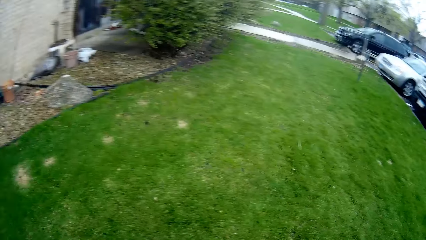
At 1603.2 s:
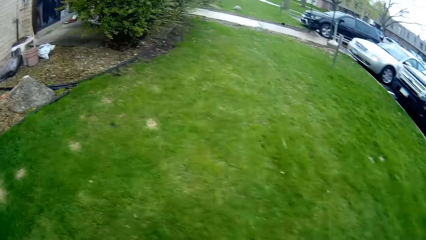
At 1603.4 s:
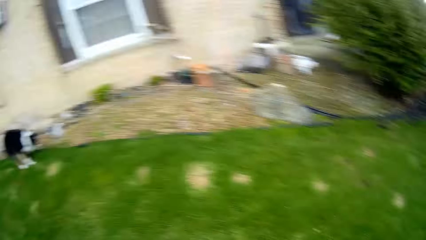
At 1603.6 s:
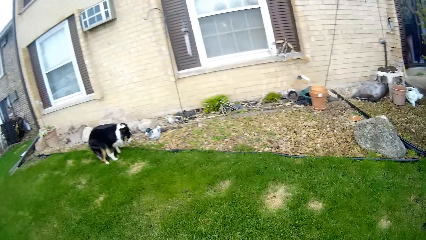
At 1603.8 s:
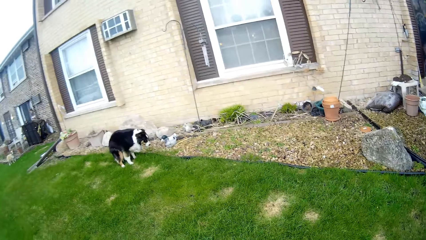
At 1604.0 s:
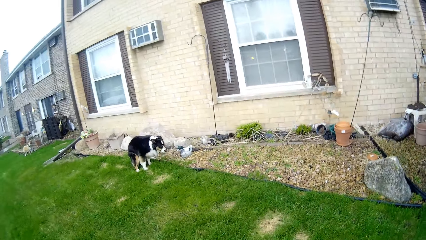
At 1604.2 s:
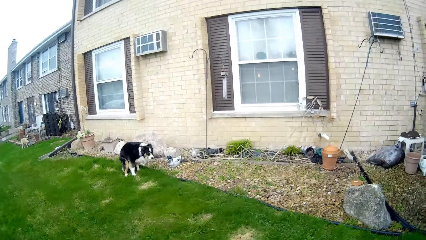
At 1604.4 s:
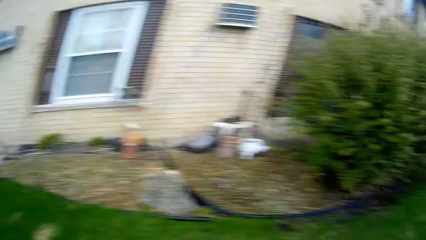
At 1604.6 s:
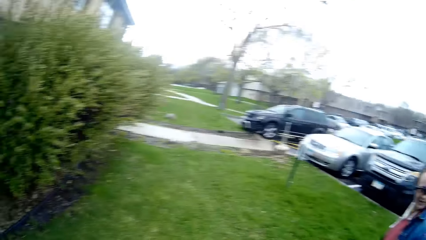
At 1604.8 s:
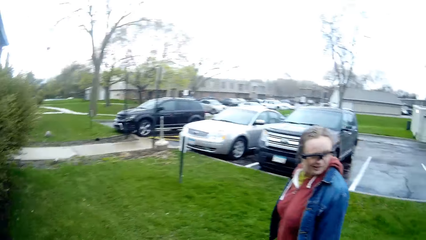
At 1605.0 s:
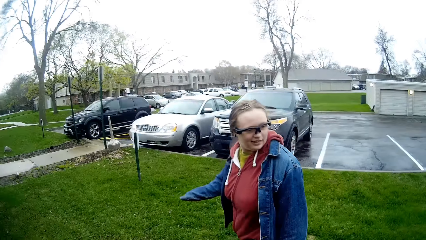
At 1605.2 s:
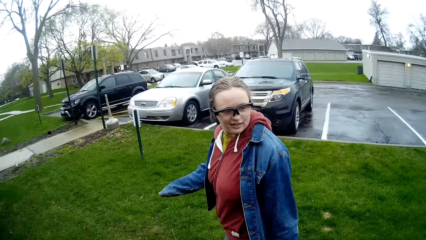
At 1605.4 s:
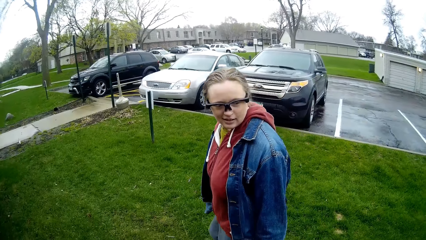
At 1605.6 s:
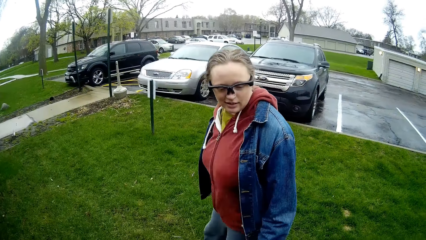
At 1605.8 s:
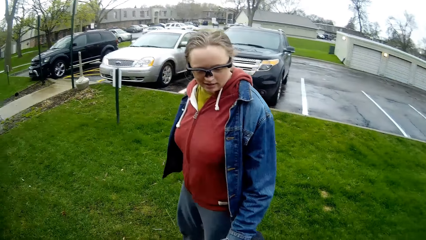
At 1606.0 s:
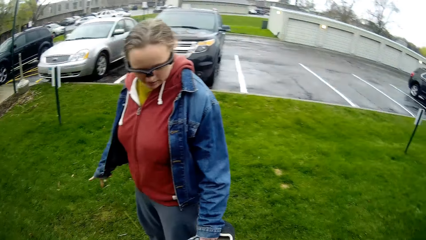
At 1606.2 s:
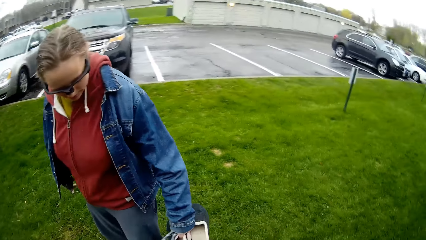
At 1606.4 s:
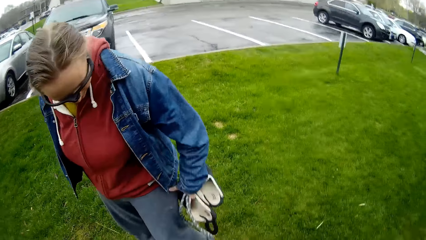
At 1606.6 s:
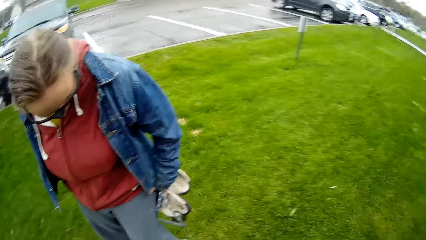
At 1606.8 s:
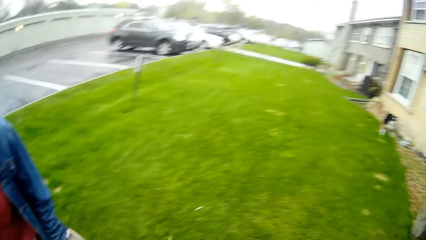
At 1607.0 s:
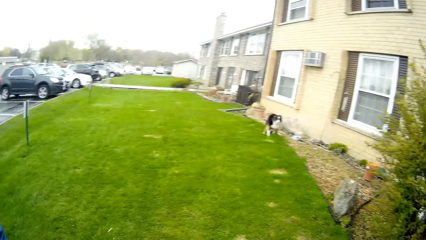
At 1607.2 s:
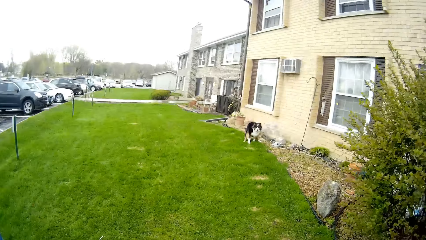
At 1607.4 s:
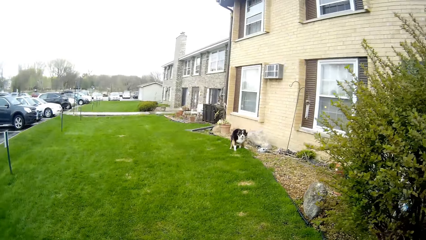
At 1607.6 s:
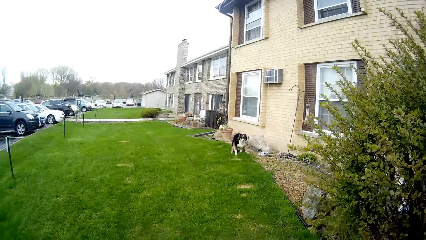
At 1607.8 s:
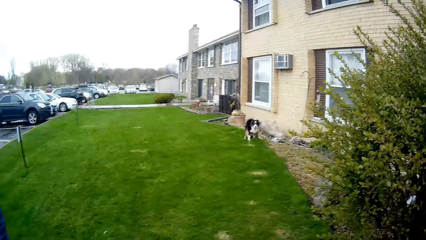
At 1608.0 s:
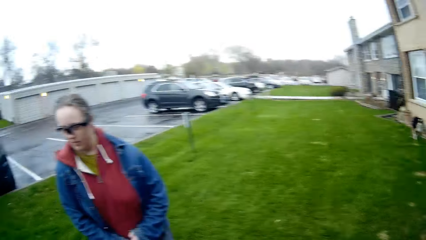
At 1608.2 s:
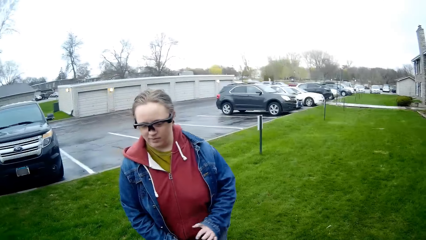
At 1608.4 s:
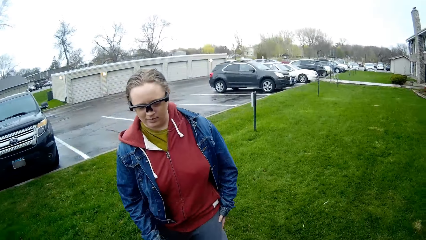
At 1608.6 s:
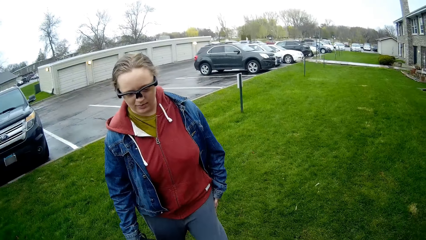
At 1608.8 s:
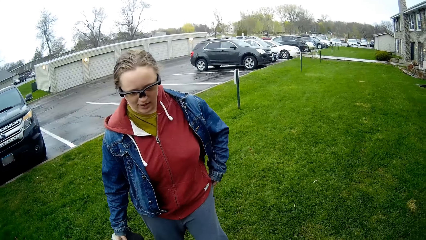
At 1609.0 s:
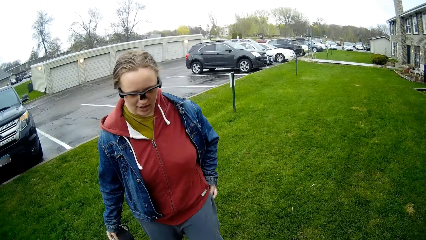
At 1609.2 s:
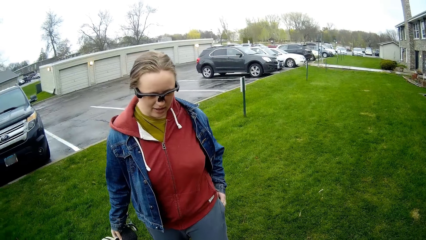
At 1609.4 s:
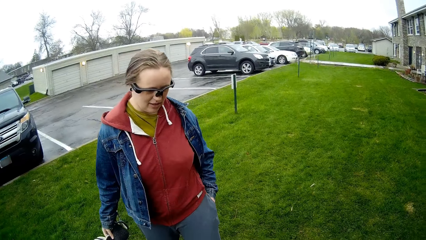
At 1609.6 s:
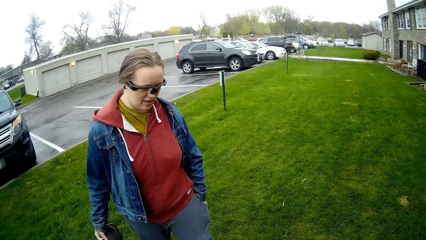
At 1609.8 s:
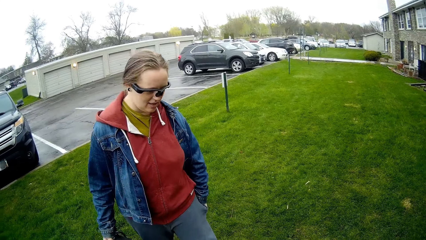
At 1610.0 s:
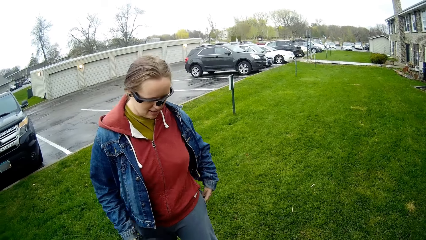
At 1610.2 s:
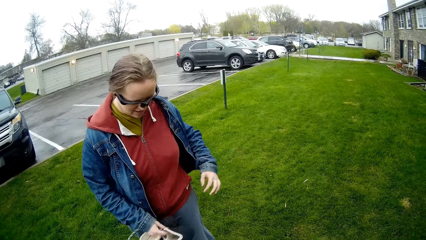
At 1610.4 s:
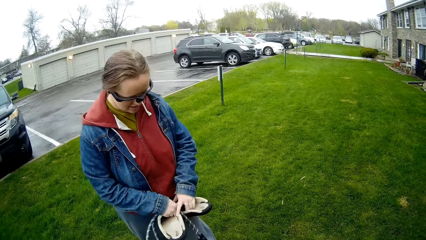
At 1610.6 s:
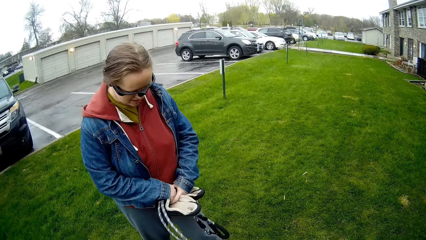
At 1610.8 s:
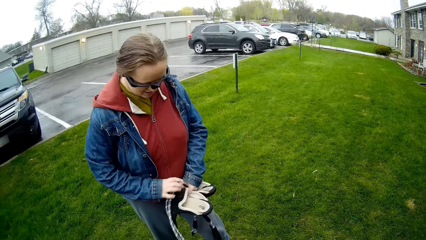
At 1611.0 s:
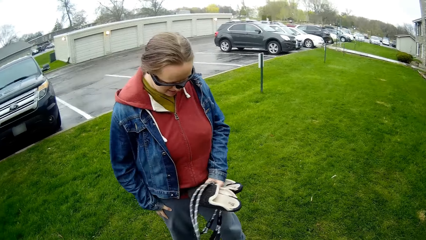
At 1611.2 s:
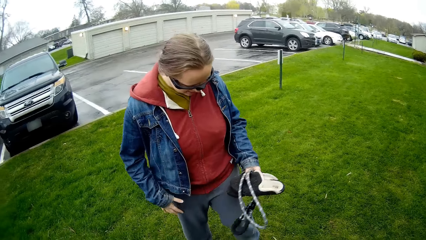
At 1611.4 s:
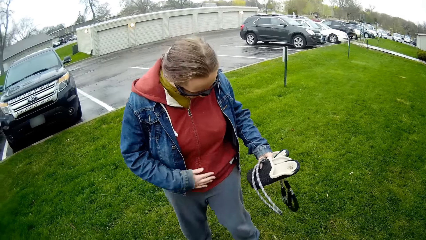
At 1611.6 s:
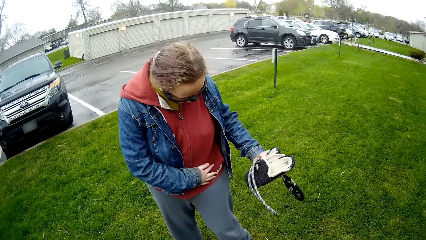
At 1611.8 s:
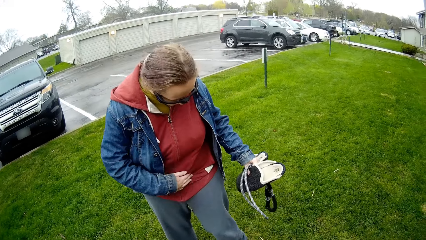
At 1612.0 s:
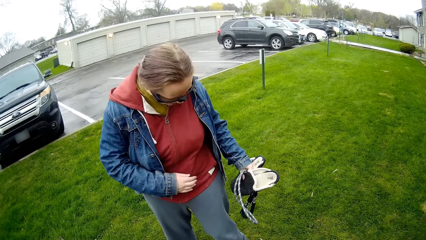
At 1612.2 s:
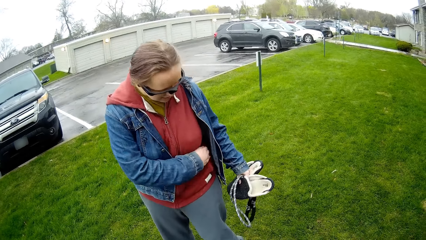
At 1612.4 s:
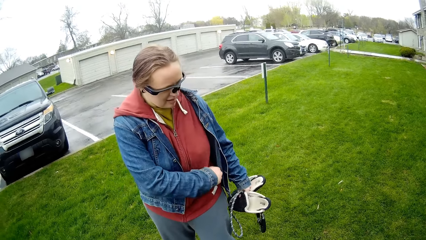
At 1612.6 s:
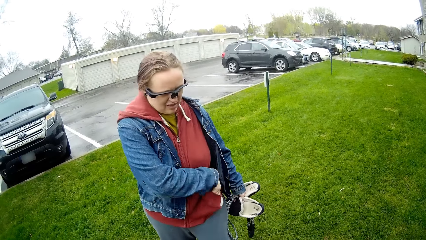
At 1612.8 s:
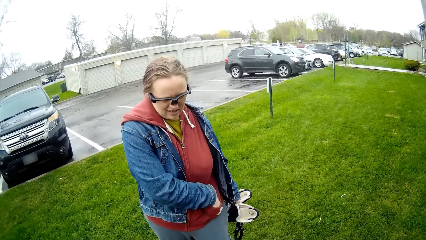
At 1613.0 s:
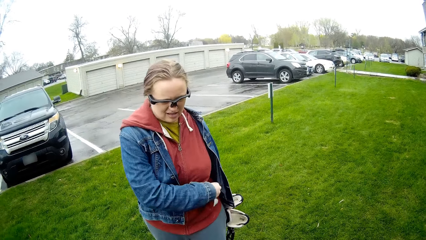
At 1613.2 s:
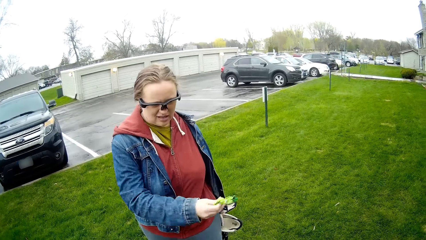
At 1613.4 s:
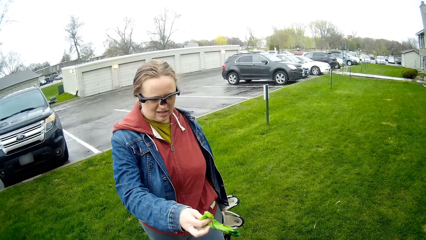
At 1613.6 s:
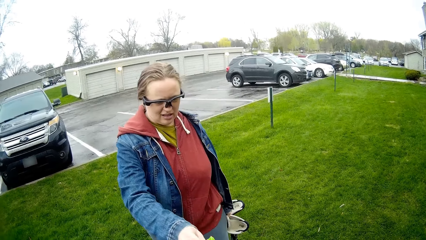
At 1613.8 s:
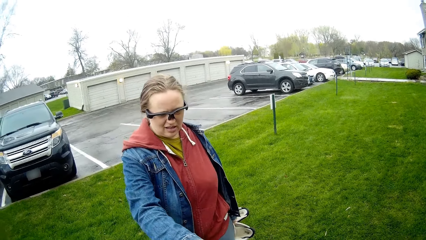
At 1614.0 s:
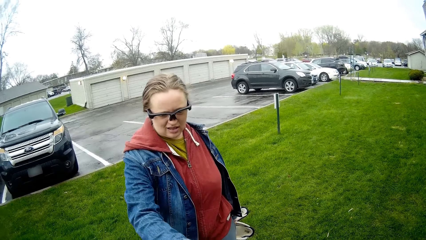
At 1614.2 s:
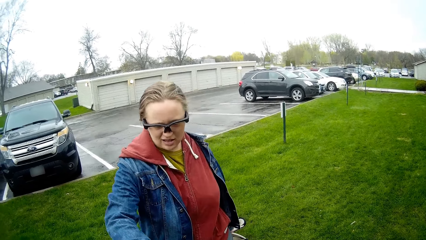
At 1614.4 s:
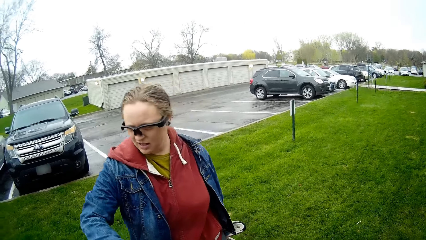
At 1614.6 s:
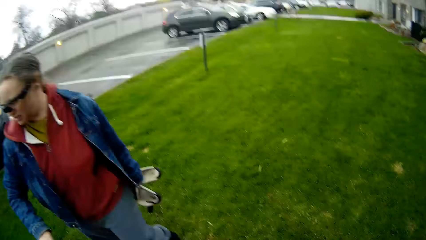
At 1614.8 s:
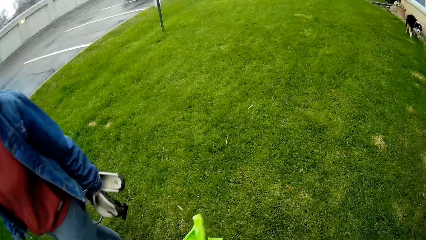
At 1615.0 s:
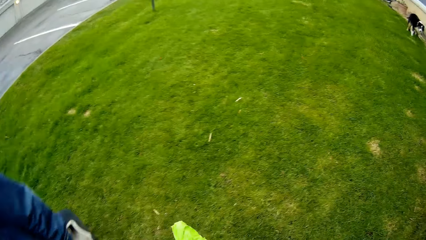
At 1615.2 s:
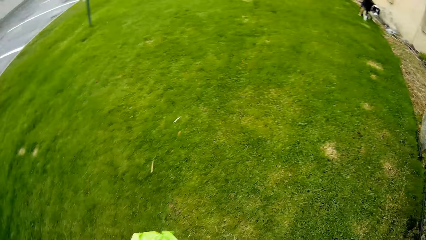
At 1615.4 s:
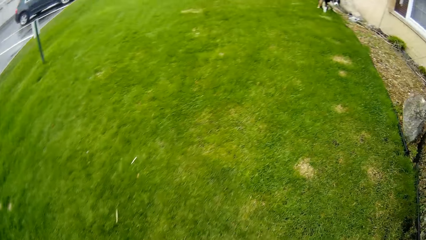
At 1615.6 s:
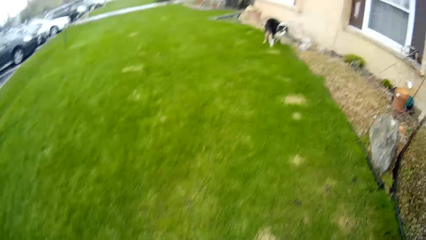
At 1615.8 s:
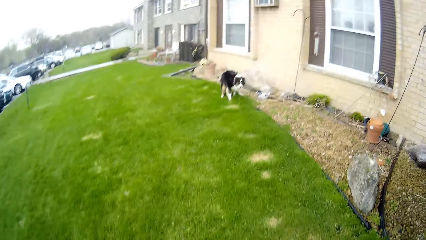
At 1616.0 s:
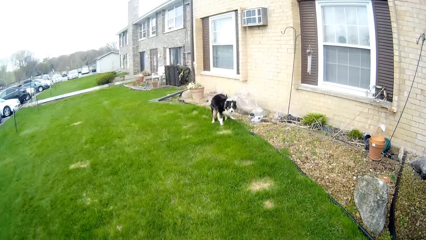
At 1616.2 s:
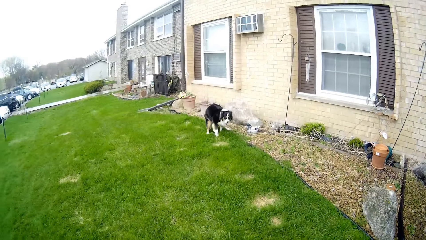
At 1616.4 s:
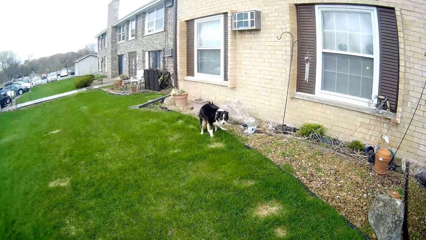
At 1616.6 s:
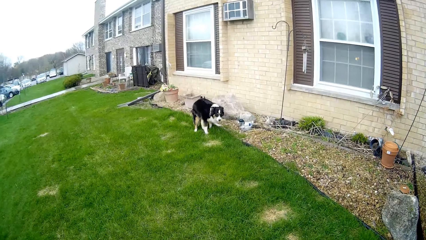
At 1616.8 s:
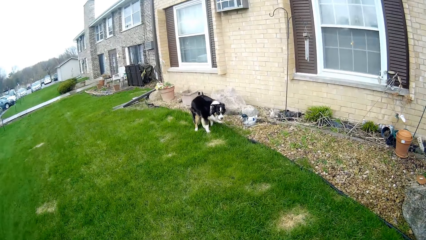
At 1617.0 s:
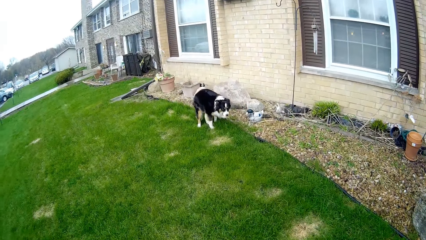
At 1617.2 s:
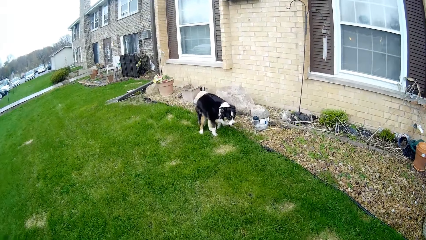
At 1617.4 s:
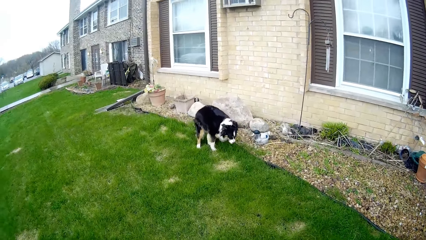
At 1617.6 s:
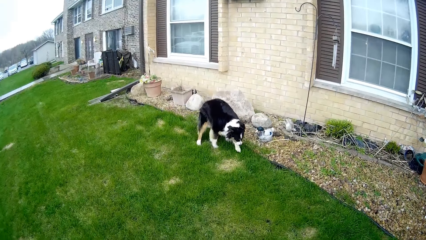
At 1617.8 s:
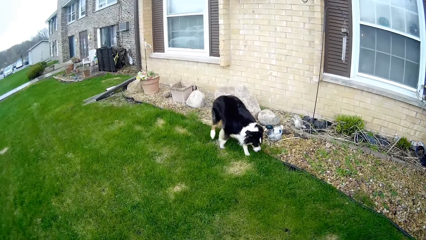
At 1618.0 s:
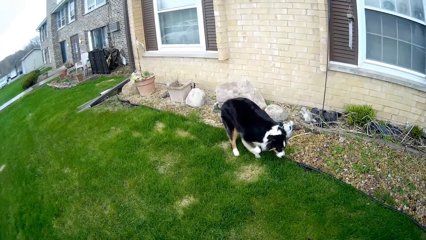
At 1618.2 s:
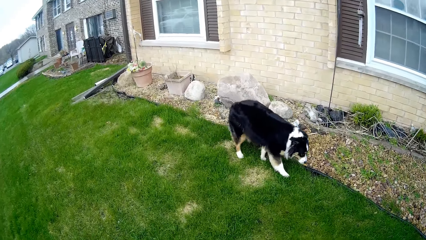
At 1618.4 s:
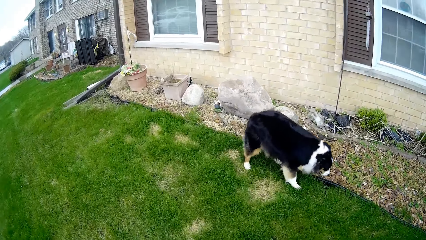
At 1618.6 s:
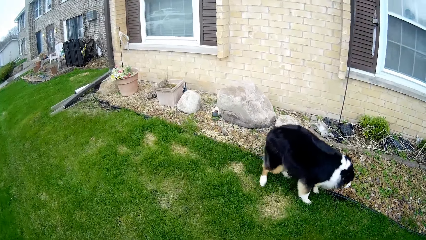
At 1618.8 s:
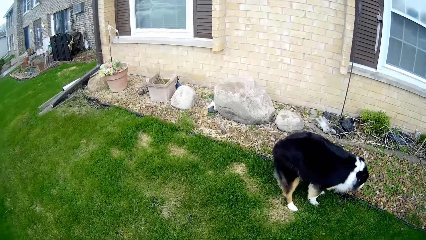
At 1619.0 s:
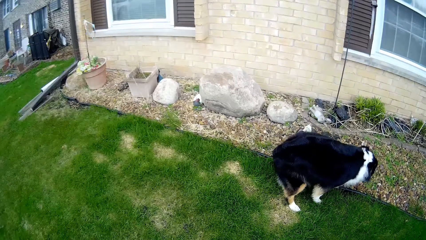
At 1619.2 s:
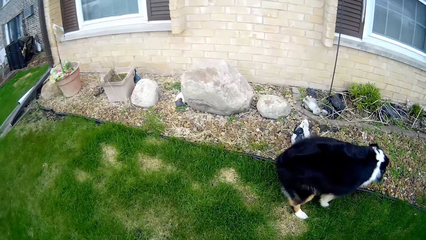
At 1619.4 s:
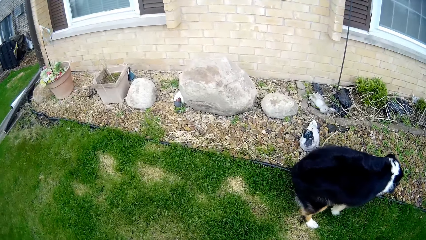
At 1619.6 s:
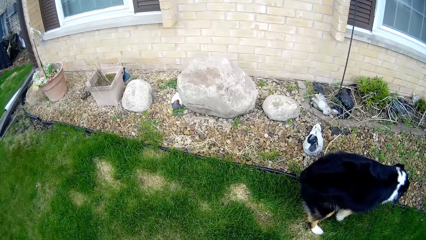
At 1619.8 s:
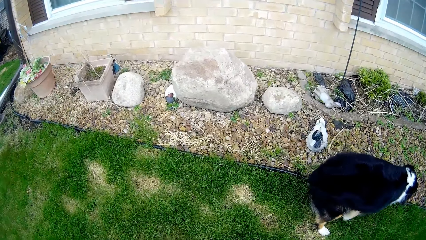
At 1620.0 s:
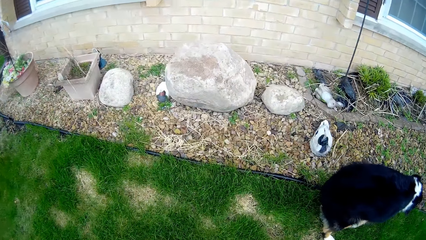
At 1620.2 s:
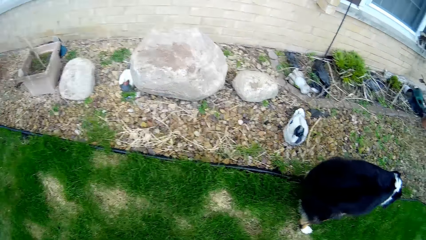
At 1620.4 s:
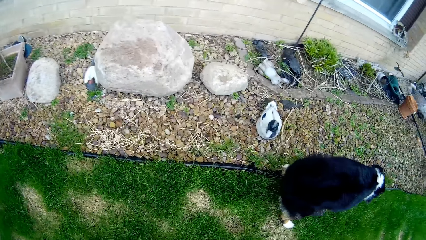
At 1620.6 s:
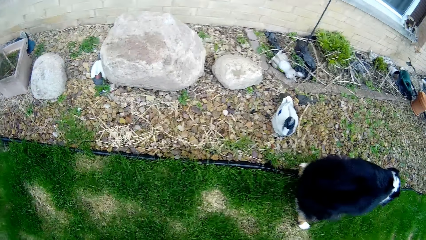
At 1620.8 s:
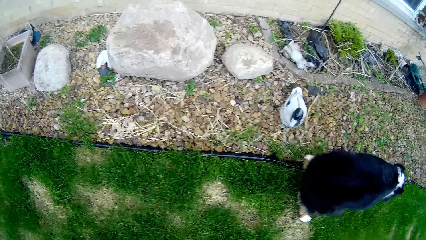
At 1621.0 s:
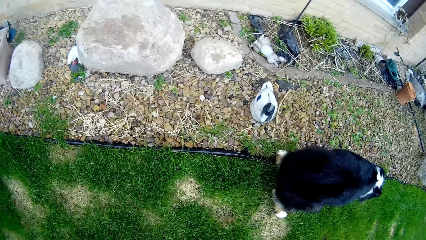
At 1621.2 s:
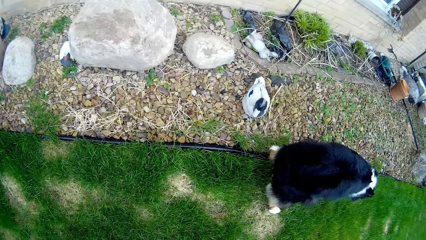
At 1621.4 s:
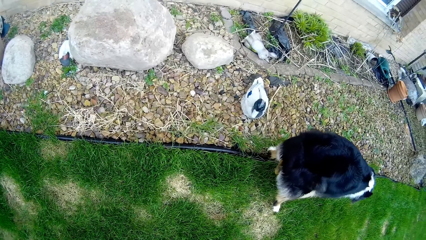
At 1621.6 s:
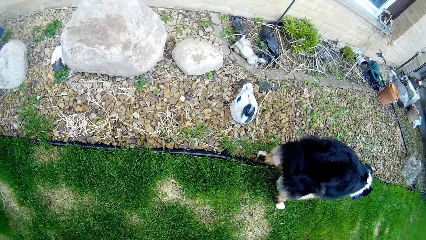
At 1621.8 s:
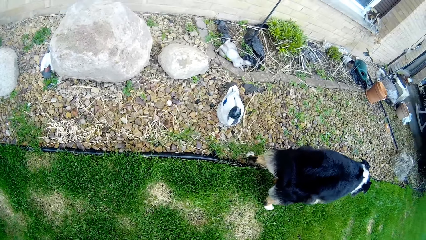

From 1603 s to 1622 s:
The dog poops on the lawn. The camera wearer moves around the compound and looks around. A woman looks at something. The camera wearer looks around. The woman transfers the pair of slippers or rope in her left hand to her right hand. She dips her left hand into her pocket. She transfers the pair of slippers or rope in her right hand to her left hand. She holds the rope with the left hand. She searches for a bag with her left hand. She touches the pocket with the right hand. She touches the clothes with the right hand. She dips her right hand into her pocket. She brings out the bag from her pocket with her right hand. She gives something to the camera wearer. The camera wearer looks around. They move around the compound. The dog moves forward.
